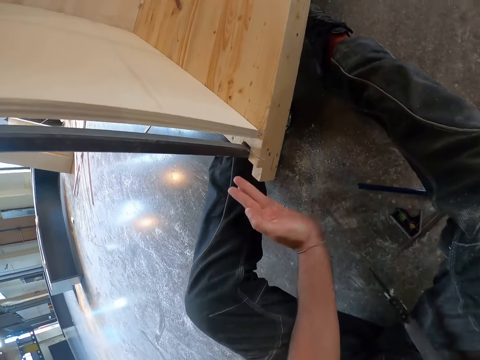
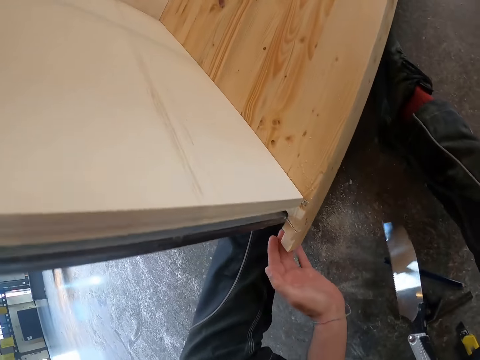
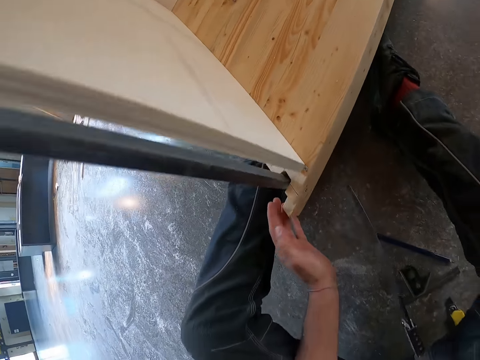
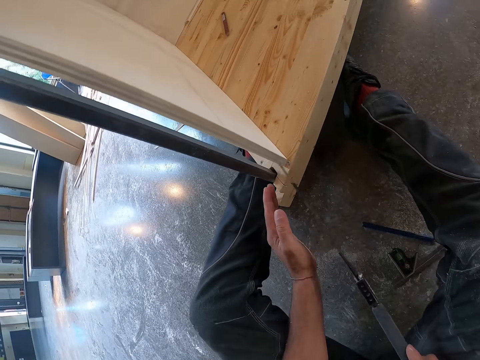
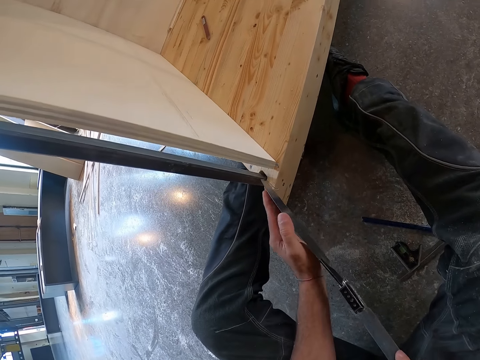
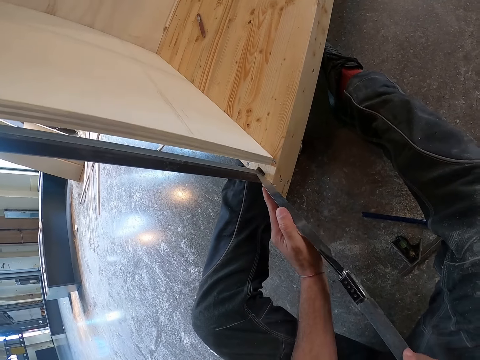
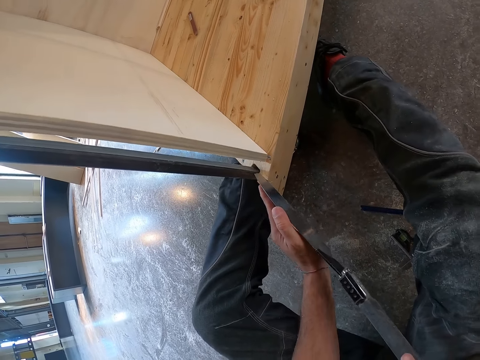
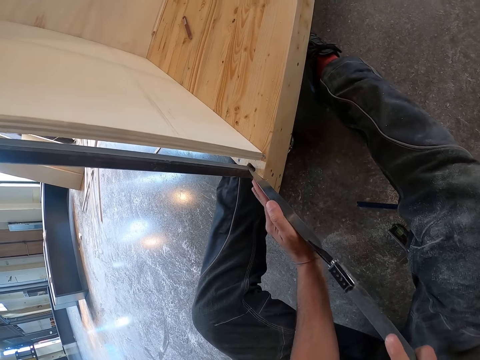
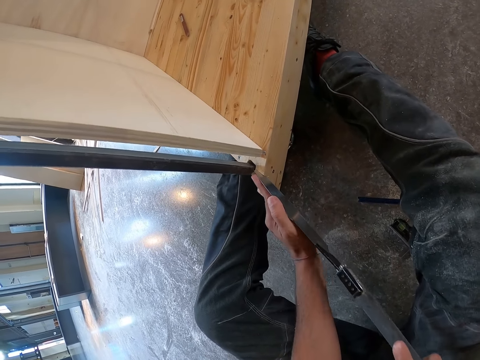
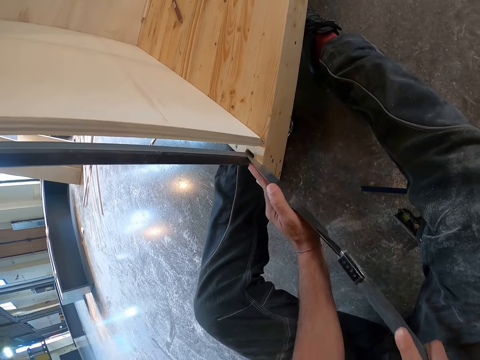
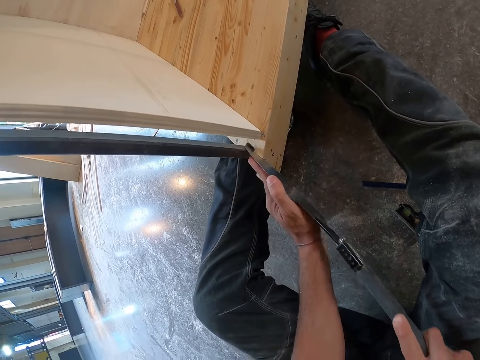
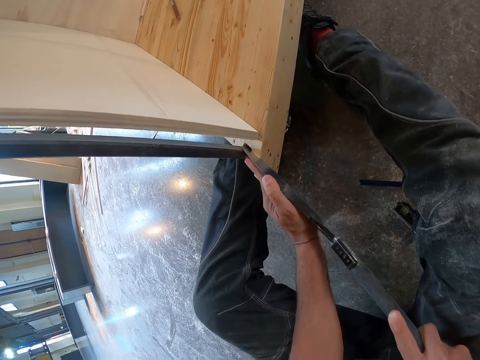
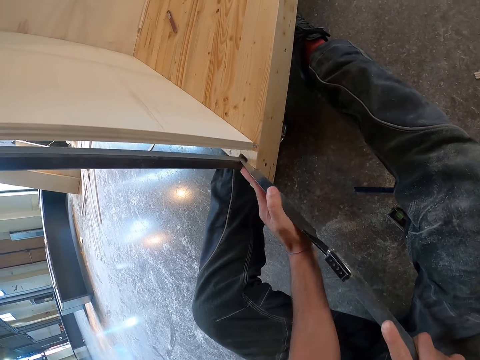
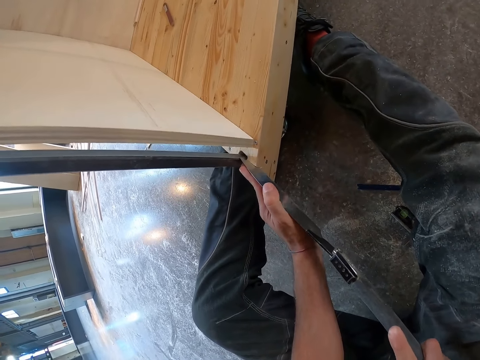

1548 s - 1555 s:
The camera wearer blows off some dust with his mouth.

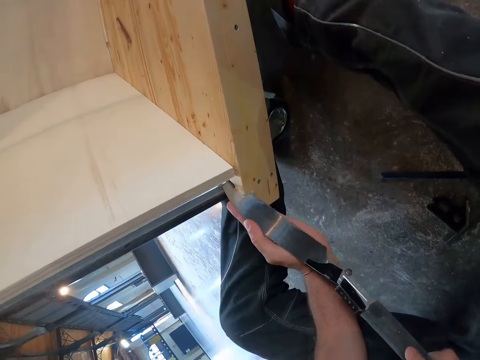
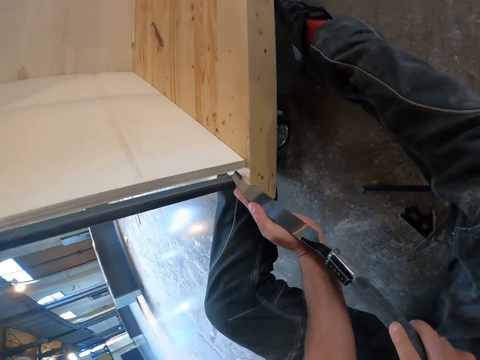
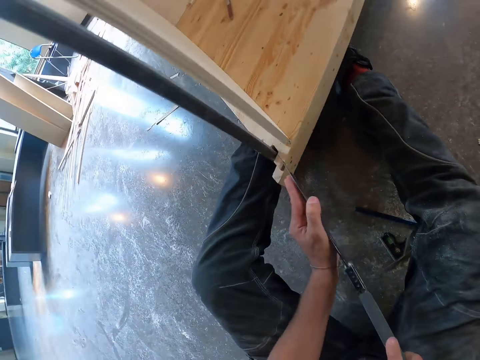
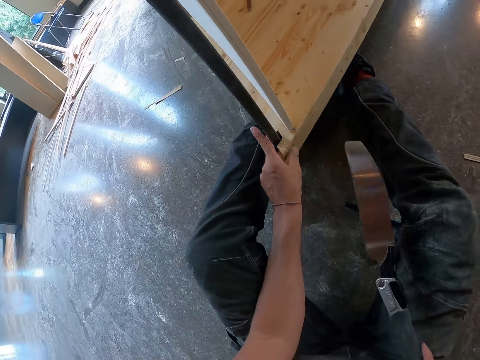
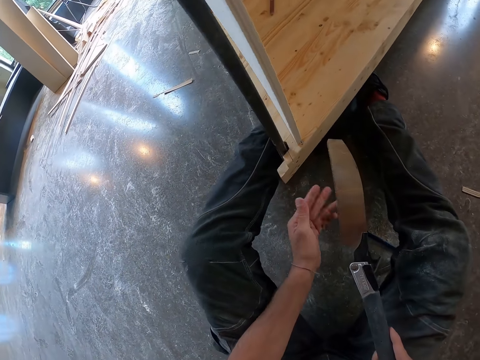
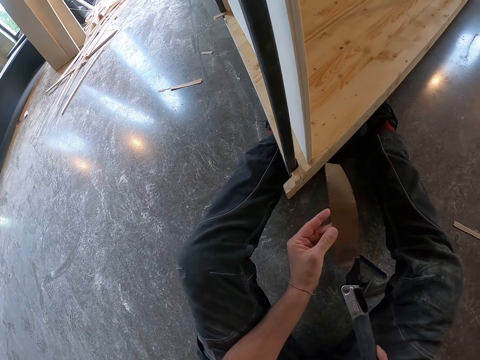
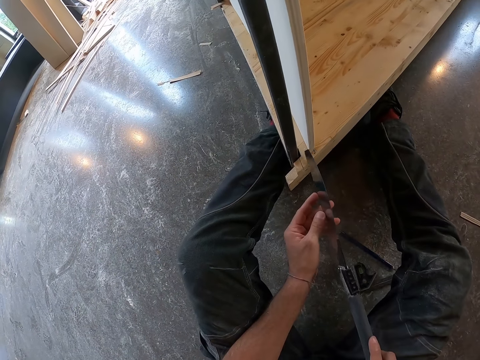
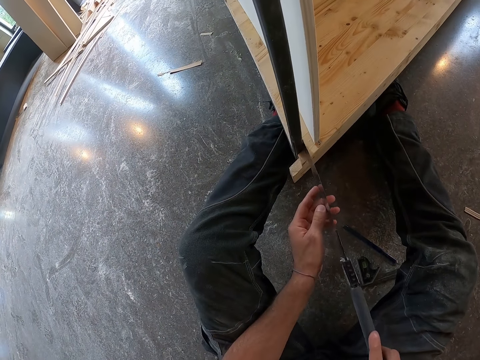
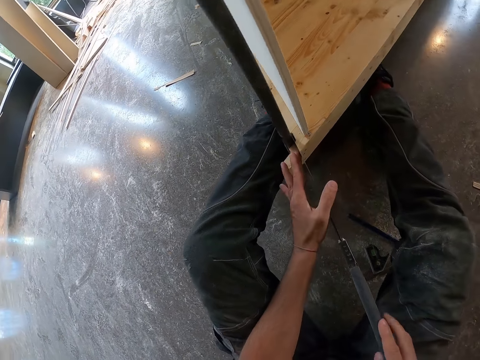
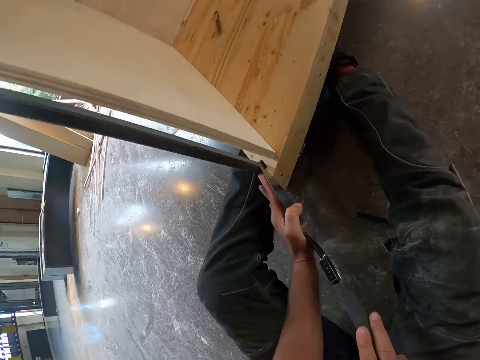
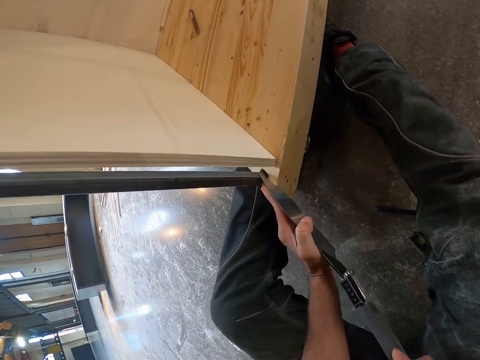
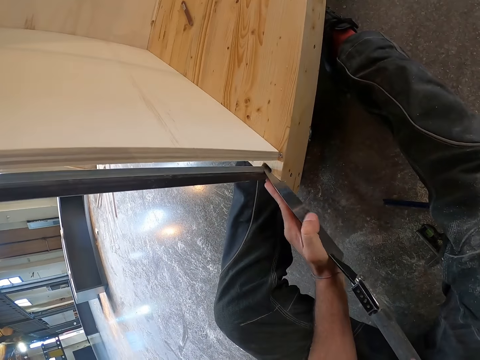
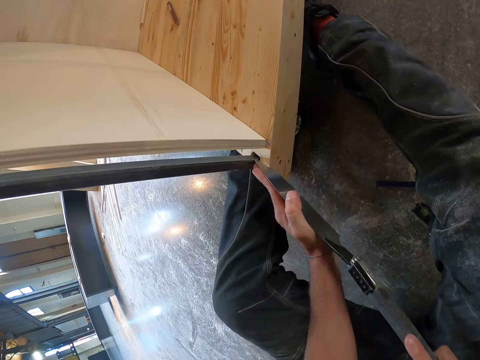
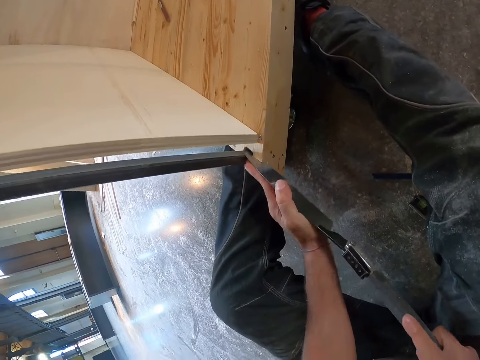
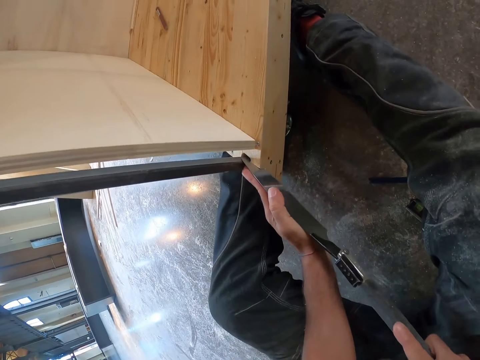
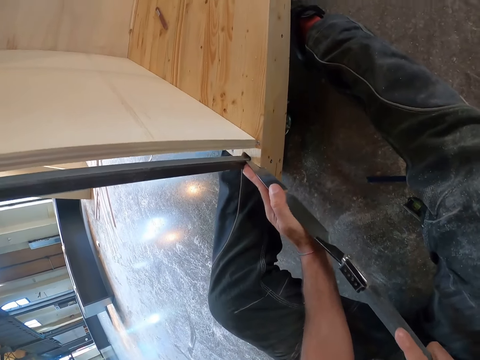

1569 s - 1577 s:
The camera wearer cleans off some dust with his left hand. He saws off a piece of the plywood board with the saw knife in his hands.

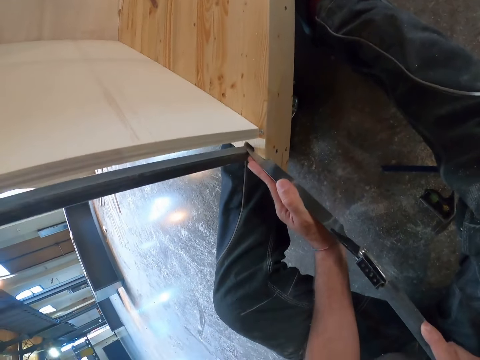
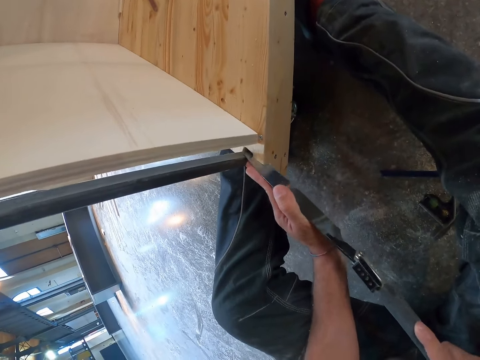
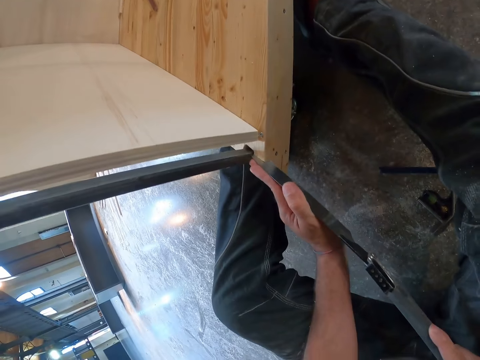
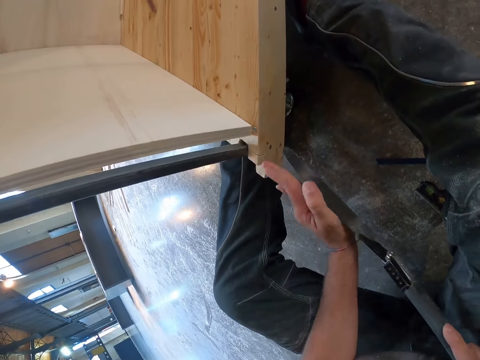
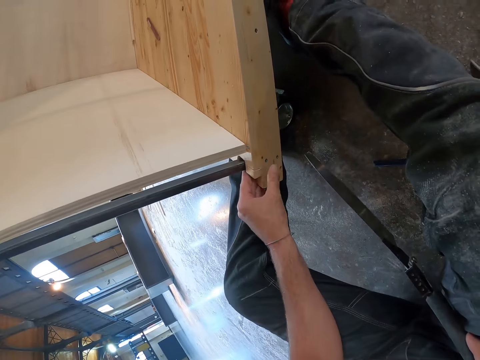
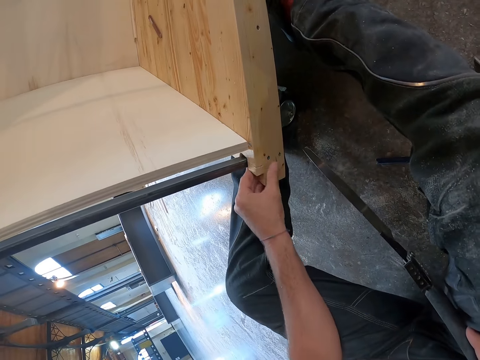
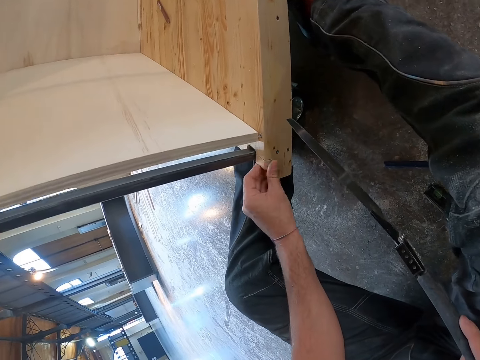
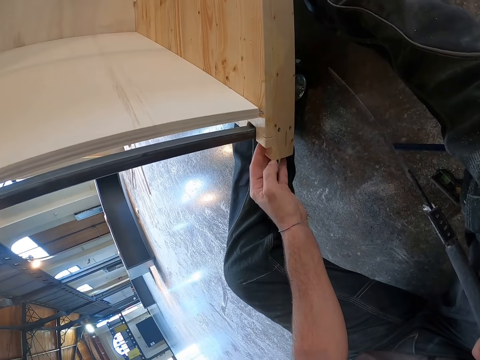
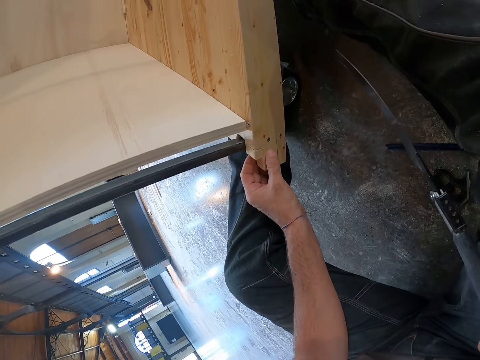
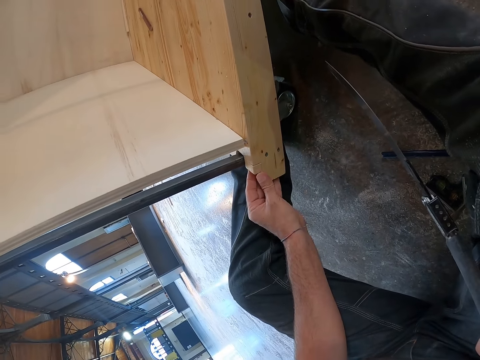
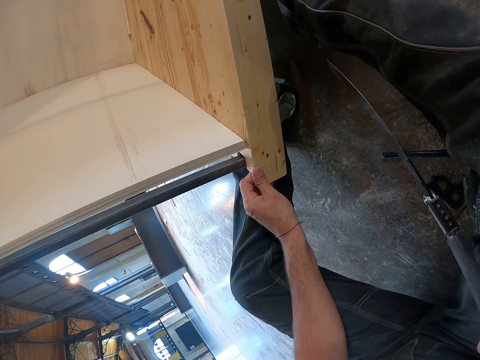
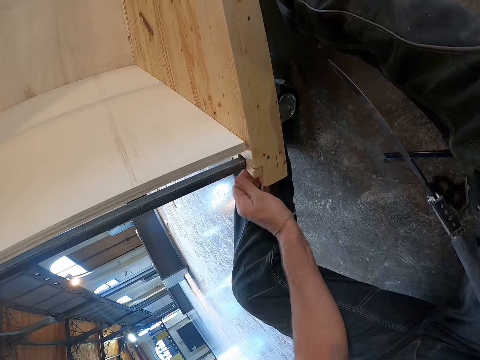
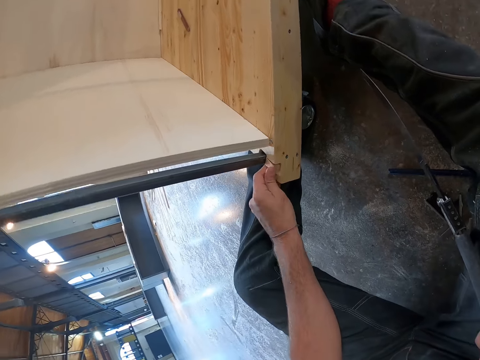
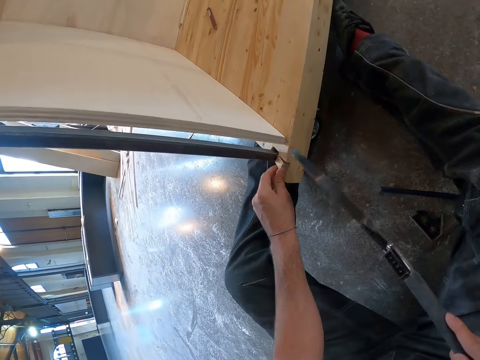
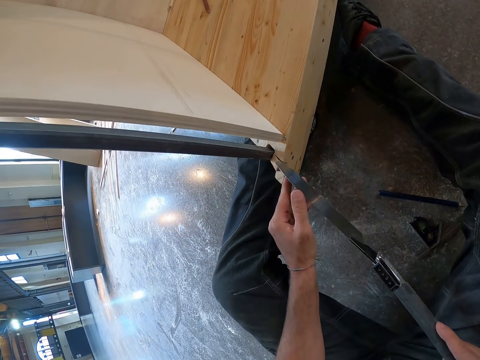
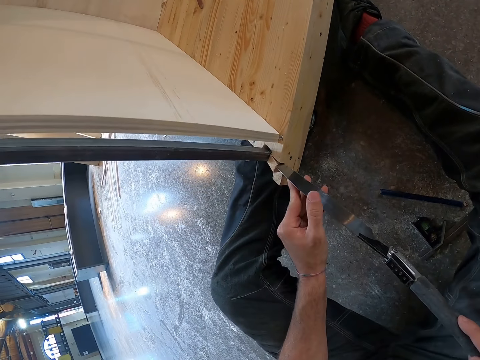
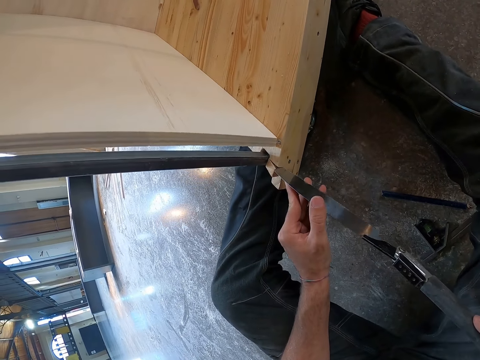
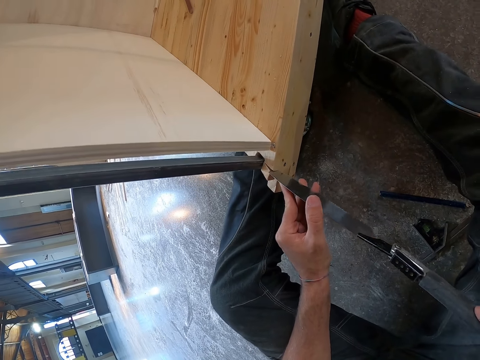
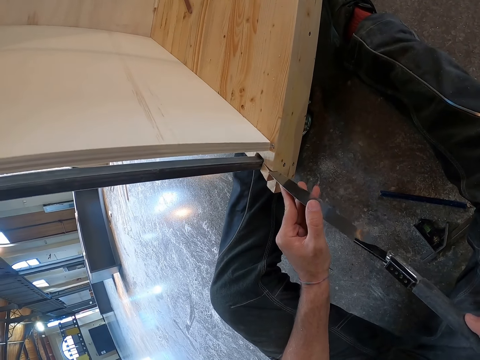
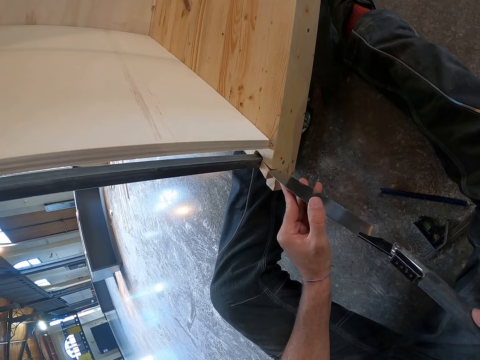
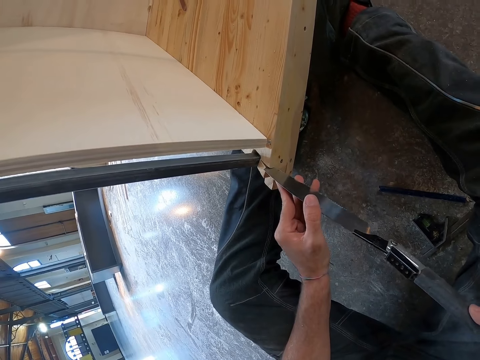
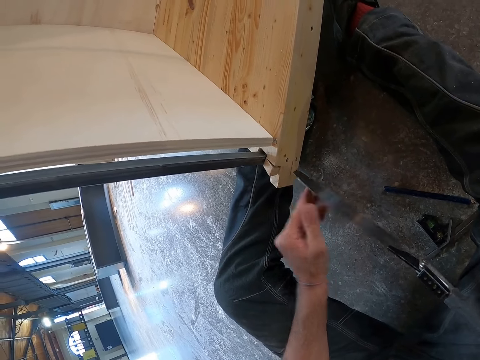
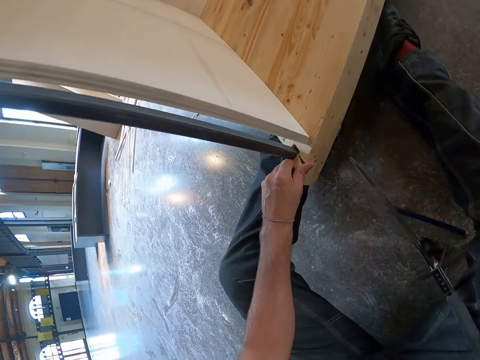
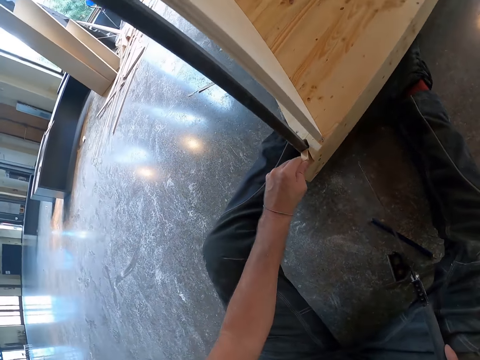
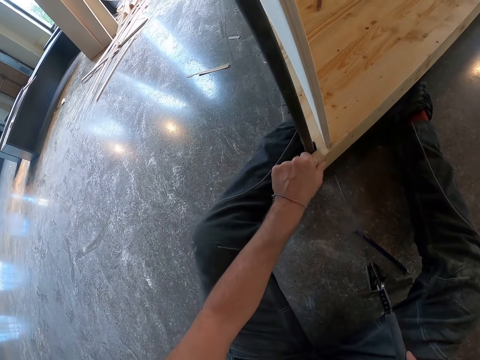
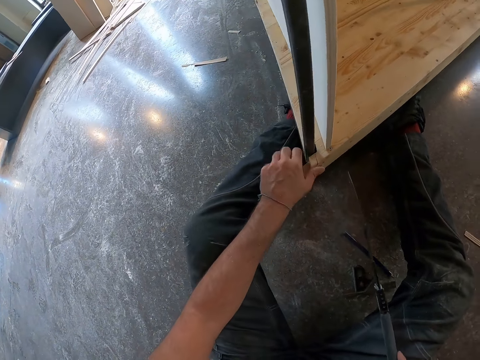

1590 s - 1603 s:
The camera wearer cleans off some dust with his left hand. He saws off a piece of the plywood board with the saw knife in his hands. He pulls out the sawed piece of wood with his left hand.
